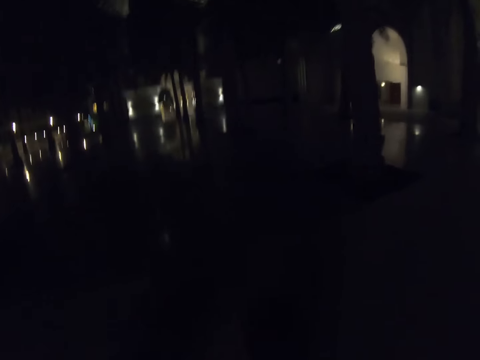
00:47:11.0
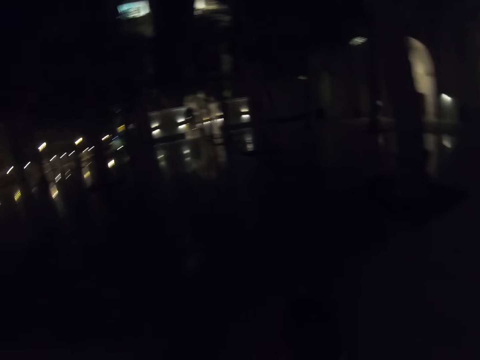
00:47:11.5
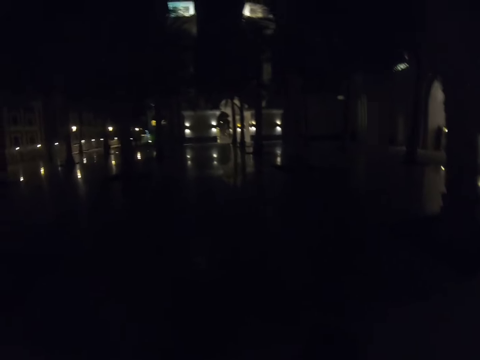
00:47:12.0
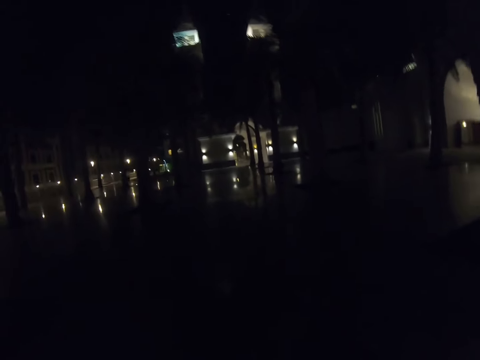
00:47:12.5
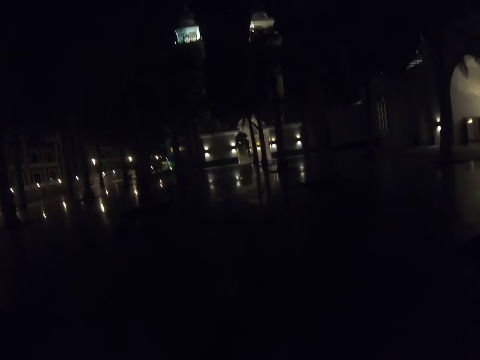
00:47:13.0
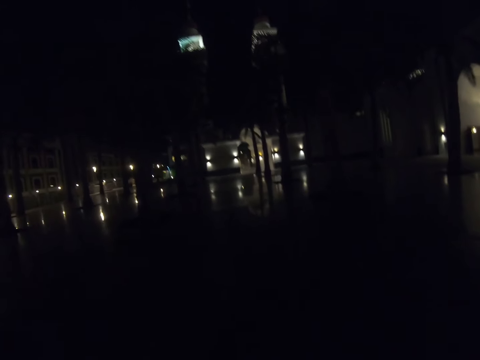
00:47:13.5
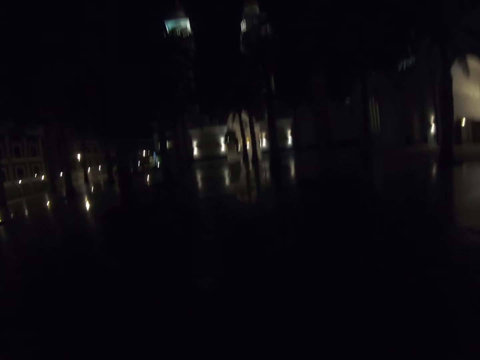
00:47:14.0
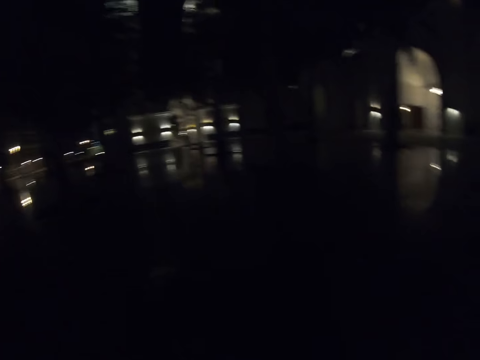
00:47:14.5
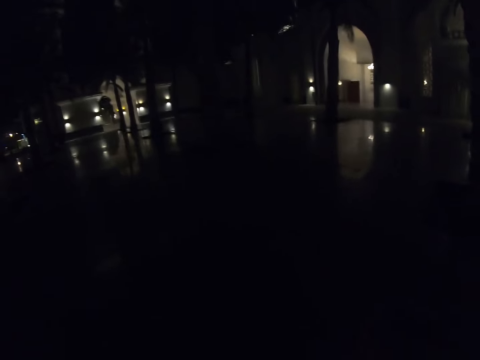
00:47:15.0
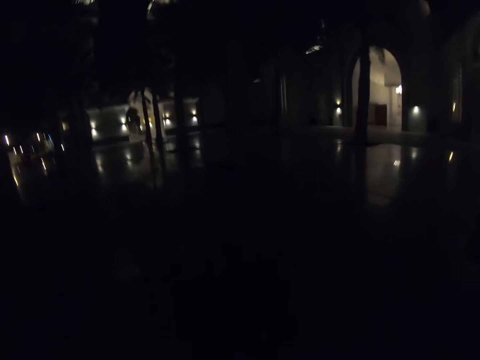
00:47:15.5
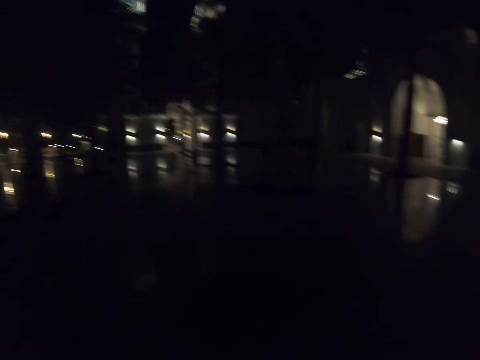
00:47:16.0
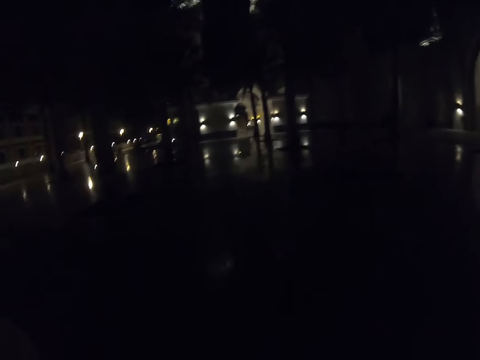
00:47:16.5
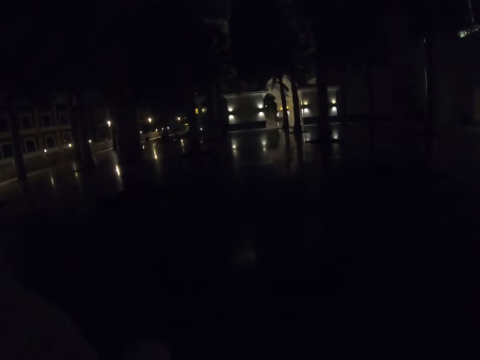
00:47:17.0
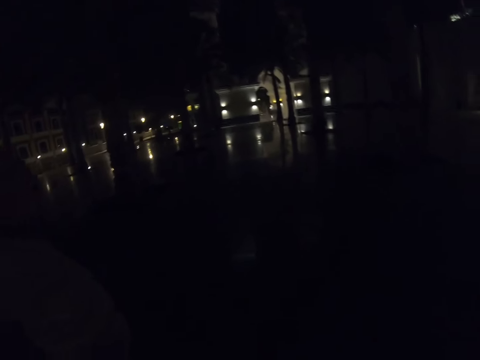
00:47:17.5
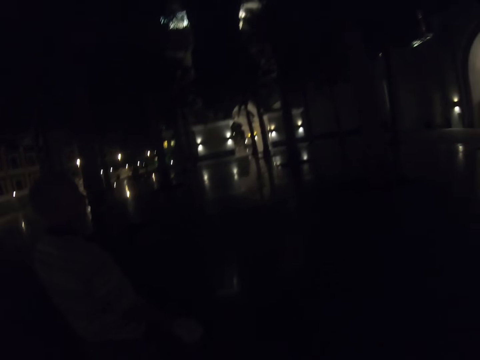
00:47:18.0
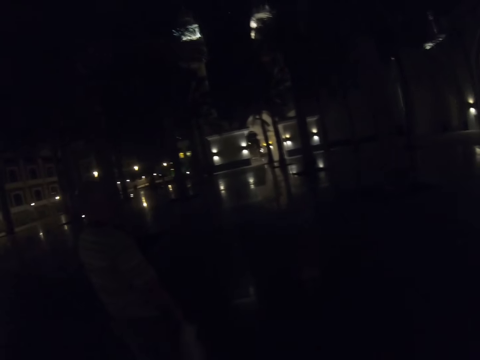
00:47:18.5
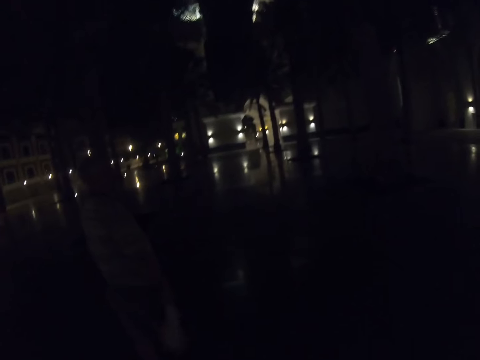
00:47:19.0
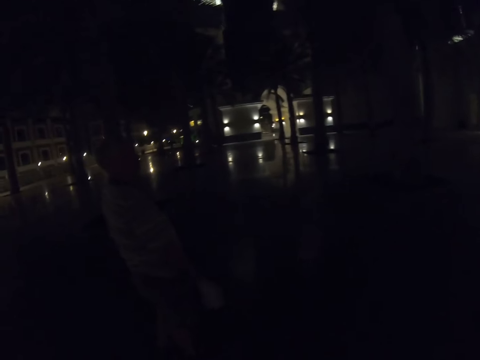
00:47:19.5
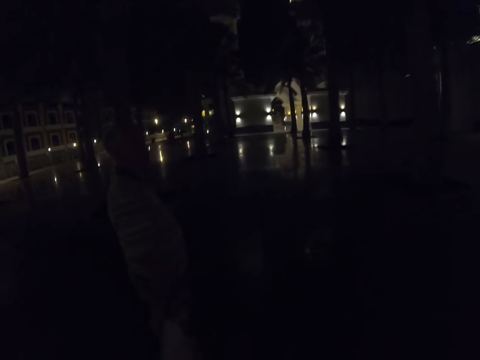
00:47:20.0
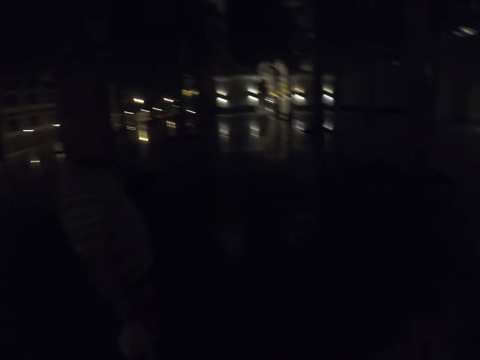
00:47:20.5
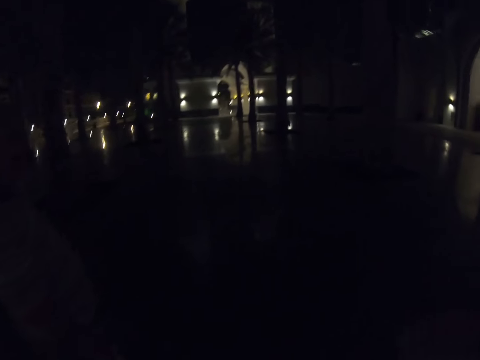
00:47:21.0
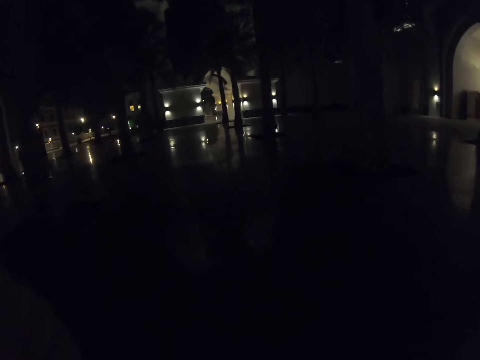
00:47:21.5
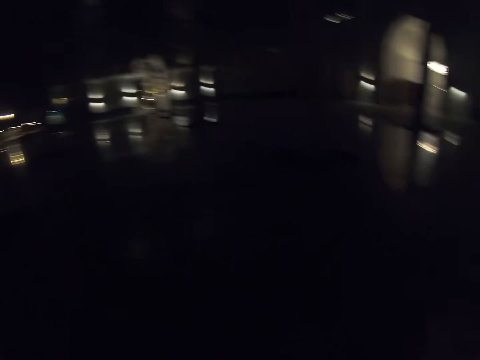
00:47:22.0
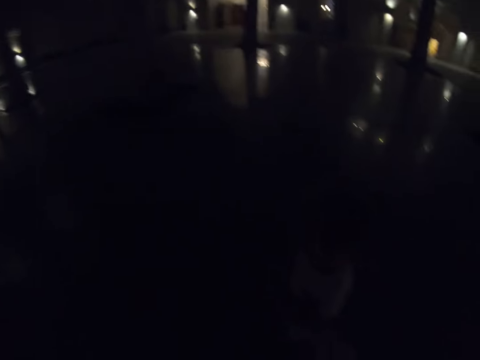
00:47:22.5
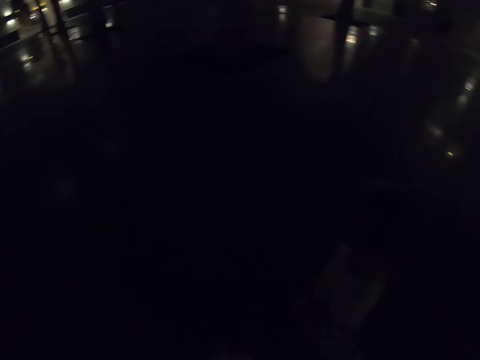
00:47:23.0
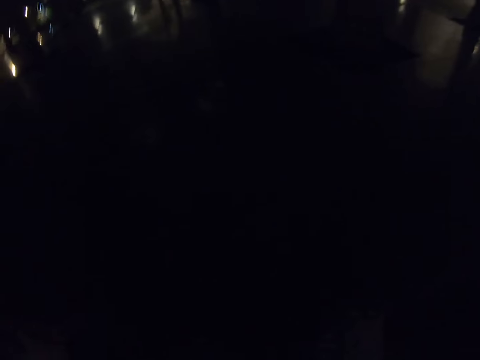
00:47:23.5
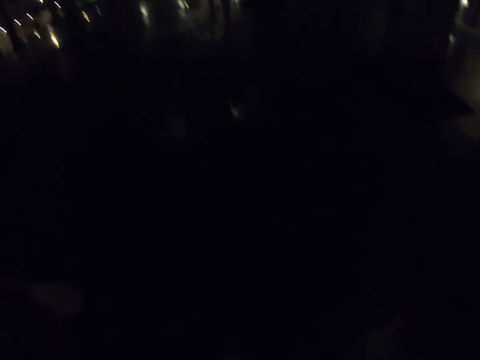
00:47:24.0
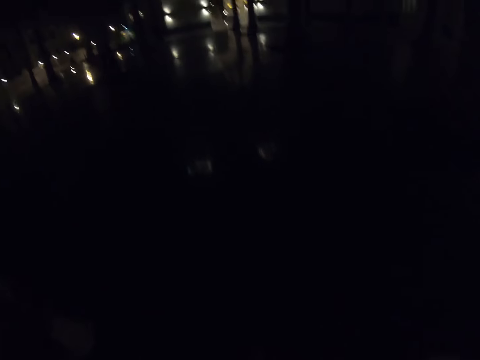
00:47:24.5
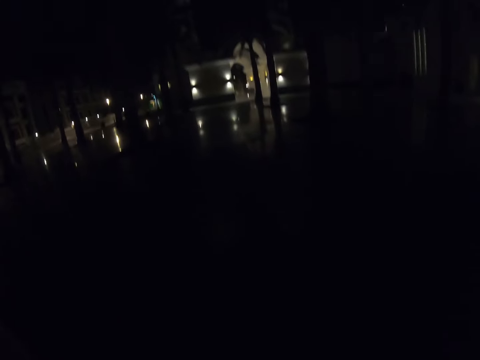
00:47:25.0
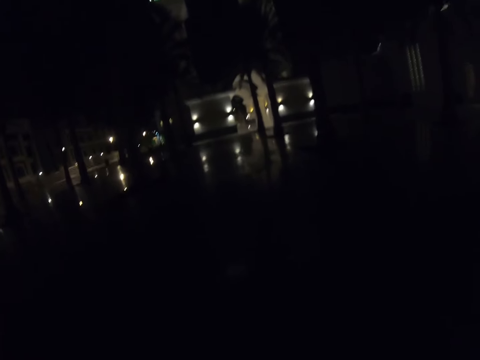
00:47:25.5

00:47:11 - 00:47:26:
The camera wearer stops together with a man. They walk together with the man and a child.

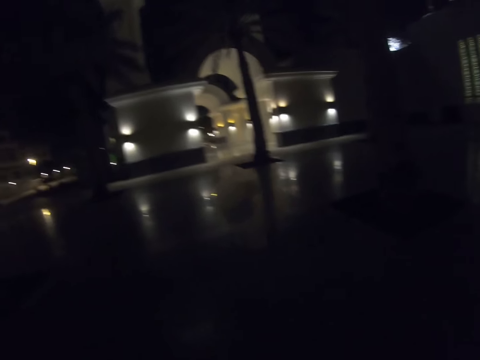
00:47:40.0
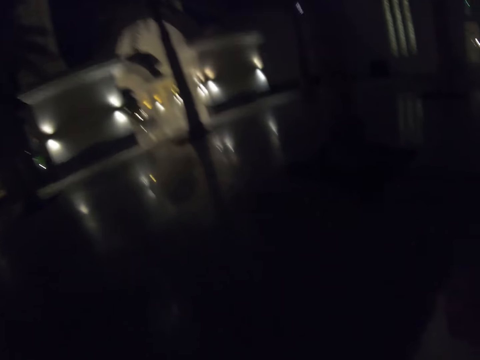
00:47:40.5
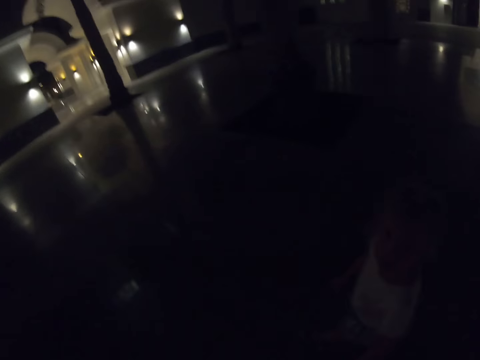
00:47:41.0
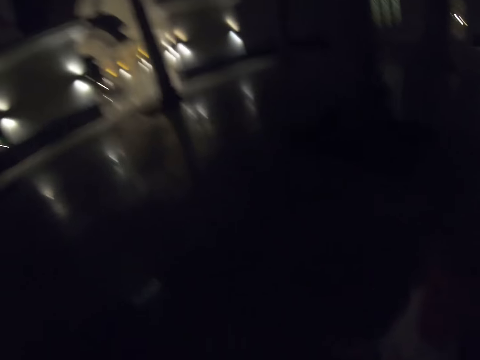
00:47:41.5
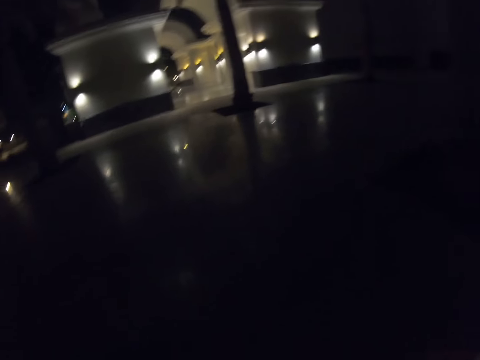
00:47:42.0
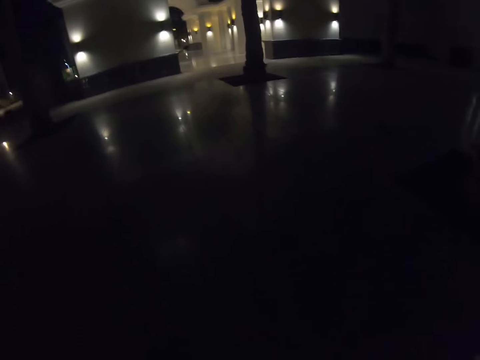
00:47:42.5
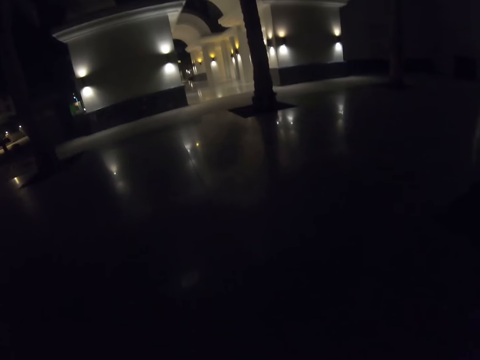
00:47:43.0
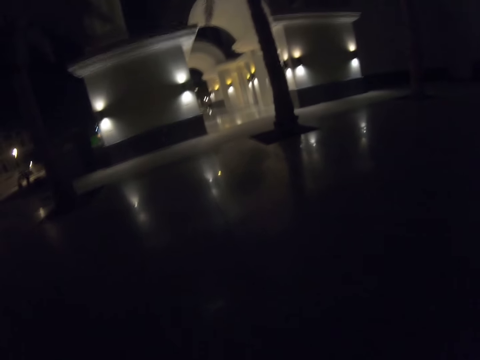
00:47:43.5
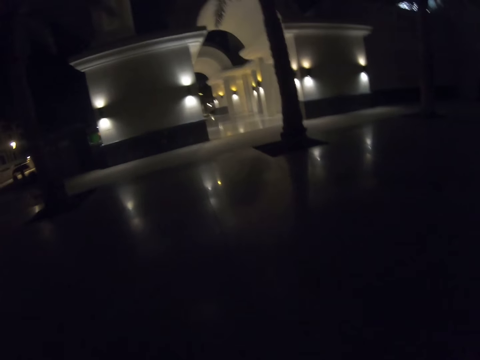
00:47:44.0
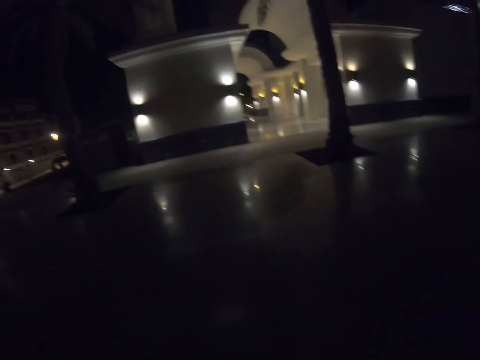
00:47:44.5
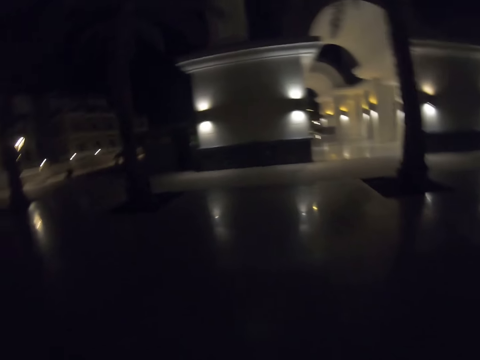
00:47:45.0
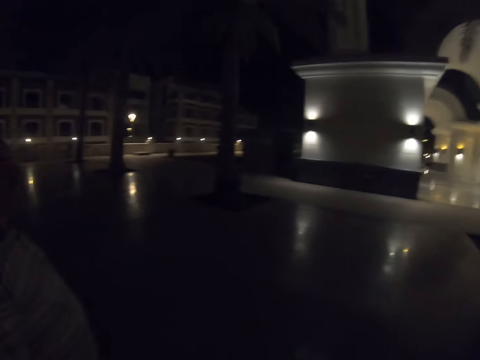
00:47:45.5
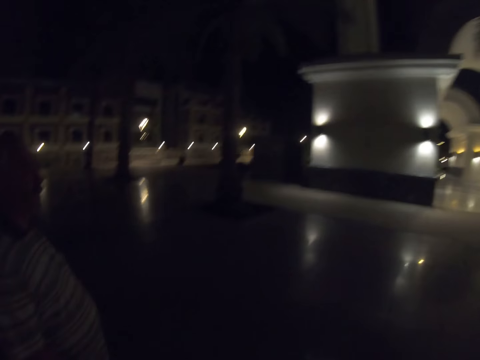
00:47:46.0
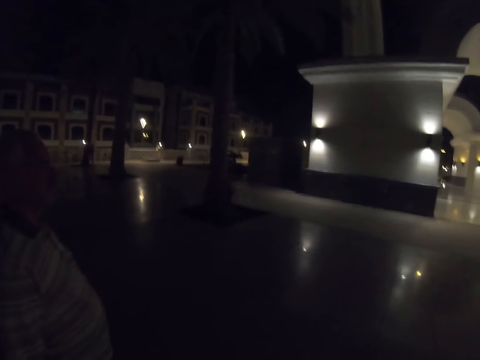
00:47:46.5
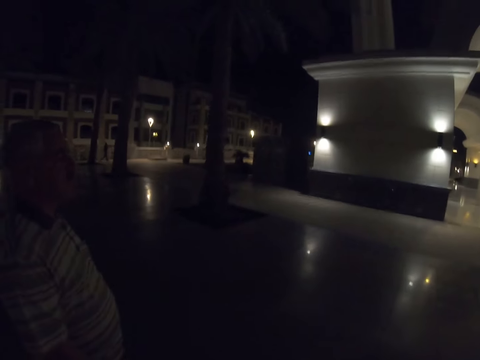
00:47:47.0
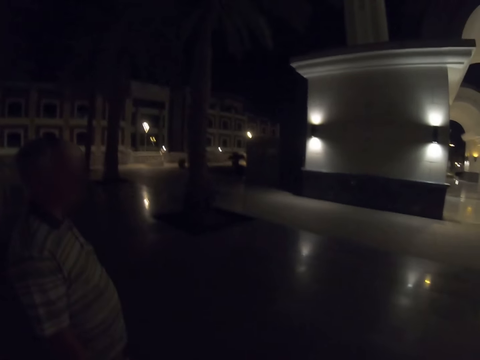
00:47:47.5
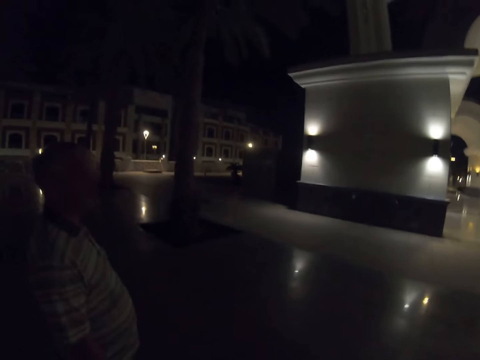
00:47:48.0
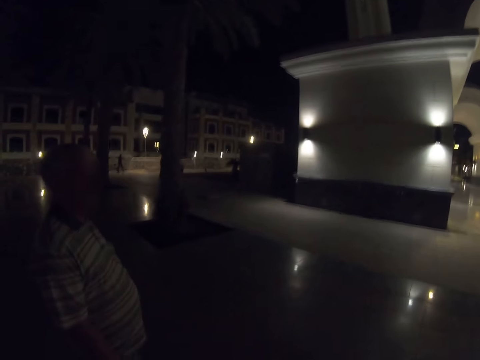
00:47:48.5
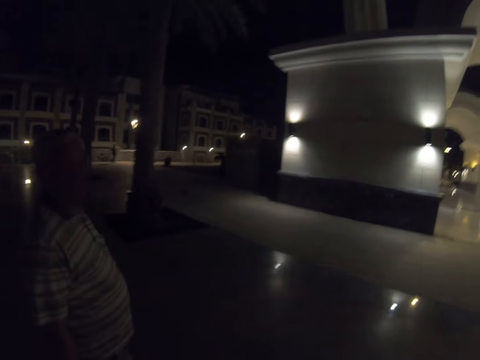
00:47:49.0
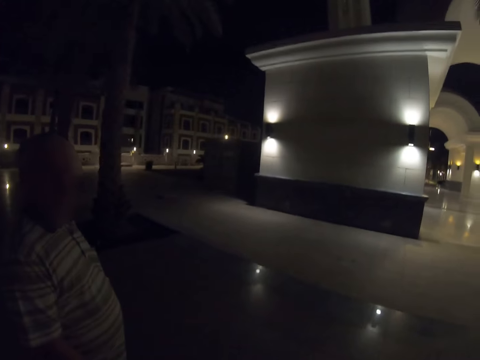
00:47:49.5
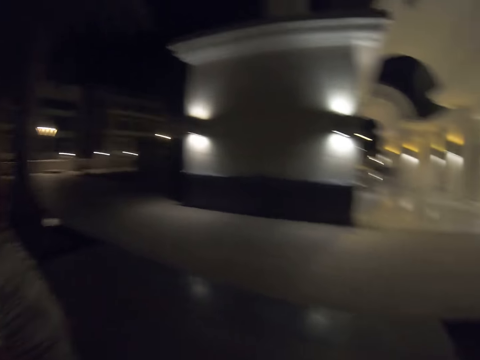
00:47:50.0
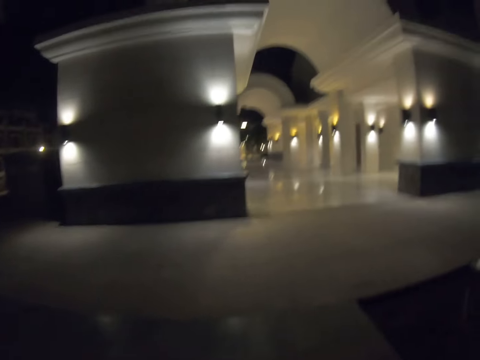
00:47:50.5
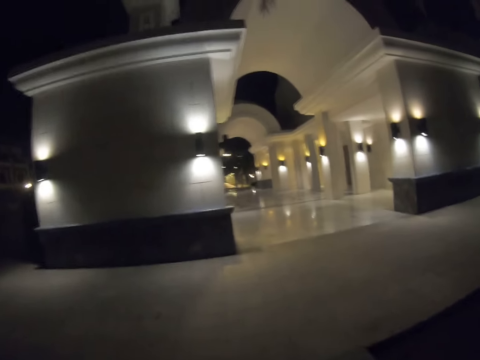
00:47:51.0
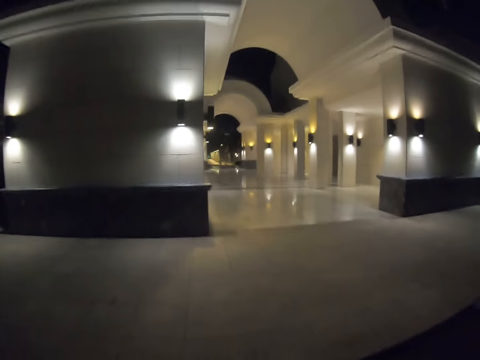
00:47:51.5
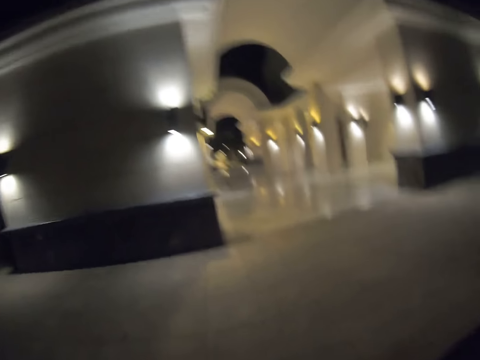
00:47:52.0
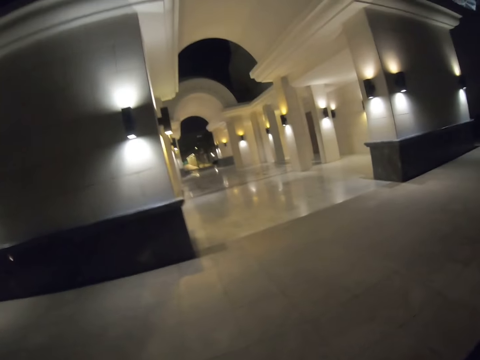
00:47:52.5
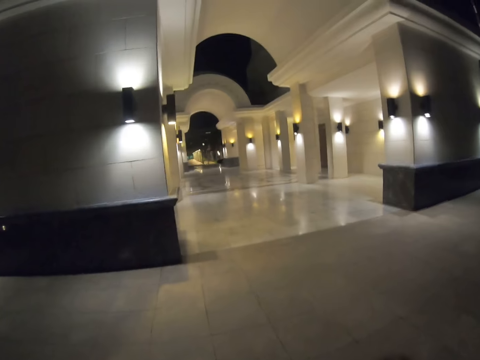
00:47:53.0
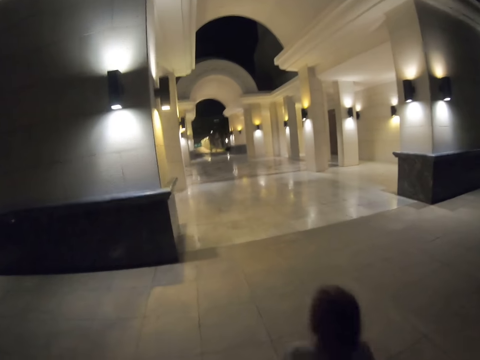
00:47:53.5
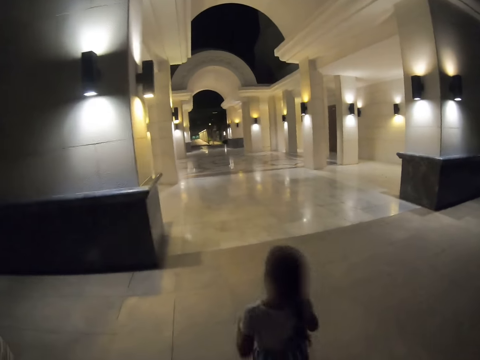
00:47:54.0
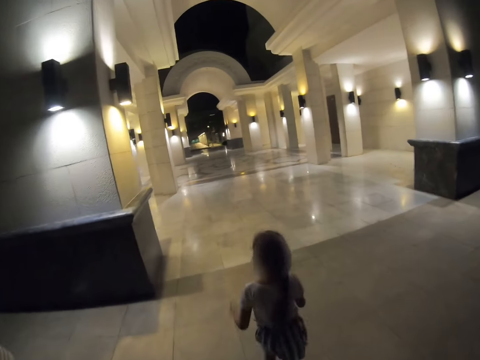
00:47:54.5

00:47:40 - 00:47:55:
A child looks at the camera wearer. The camera wearer talks to a man.
